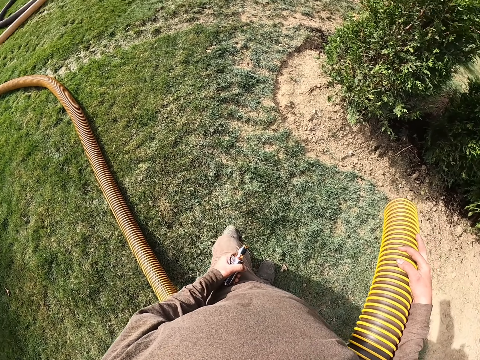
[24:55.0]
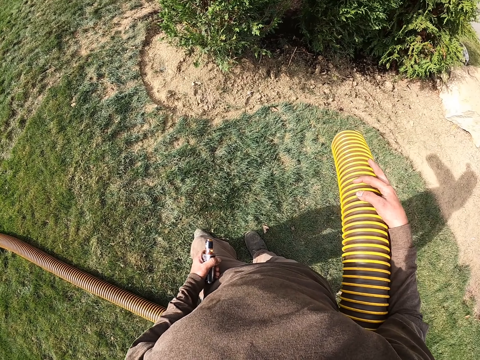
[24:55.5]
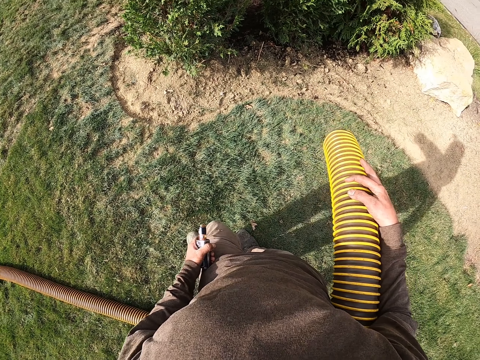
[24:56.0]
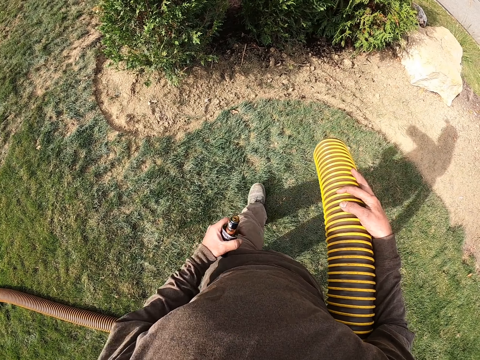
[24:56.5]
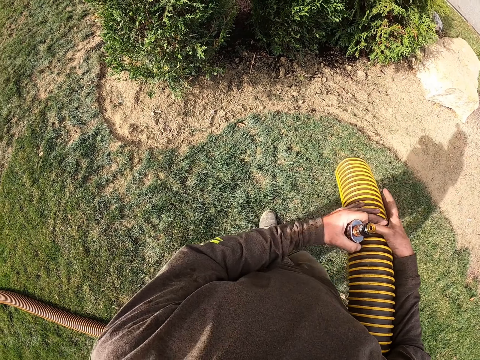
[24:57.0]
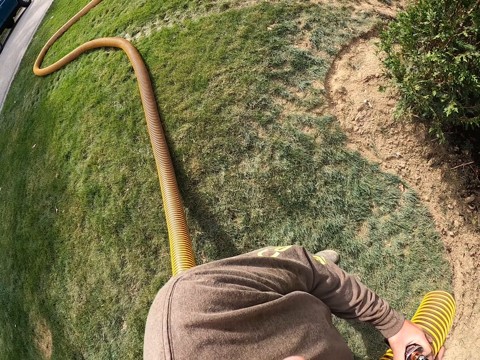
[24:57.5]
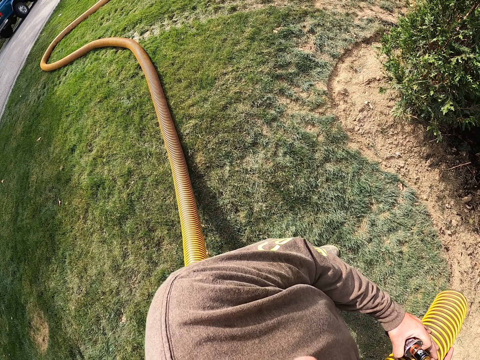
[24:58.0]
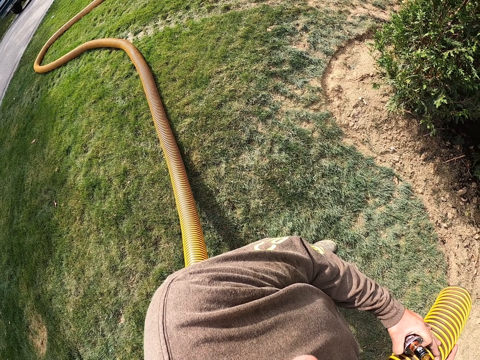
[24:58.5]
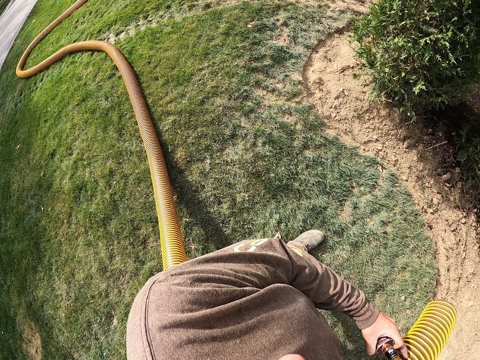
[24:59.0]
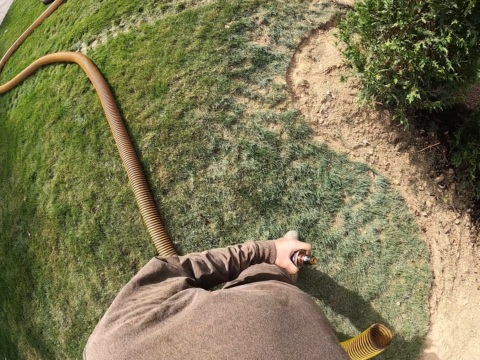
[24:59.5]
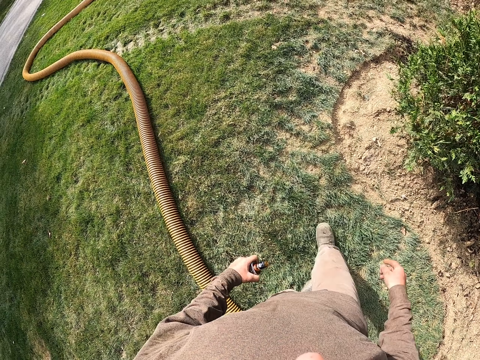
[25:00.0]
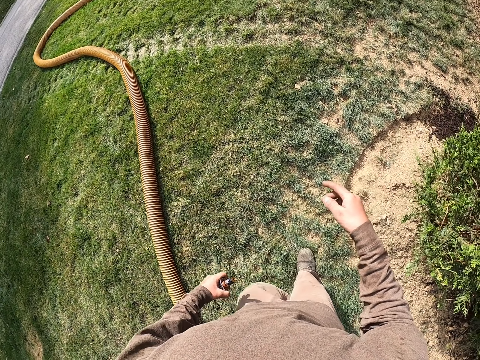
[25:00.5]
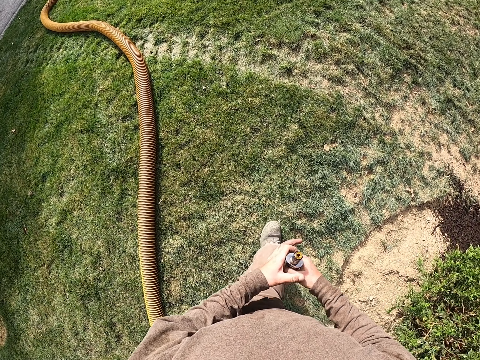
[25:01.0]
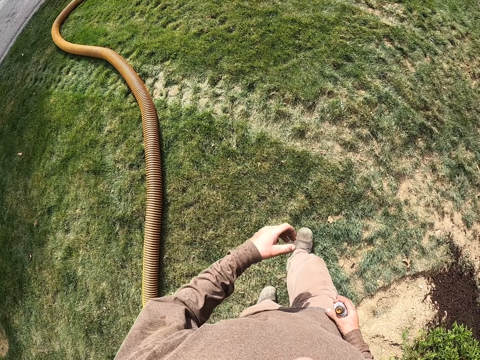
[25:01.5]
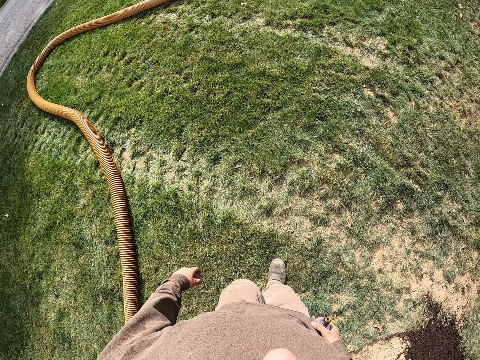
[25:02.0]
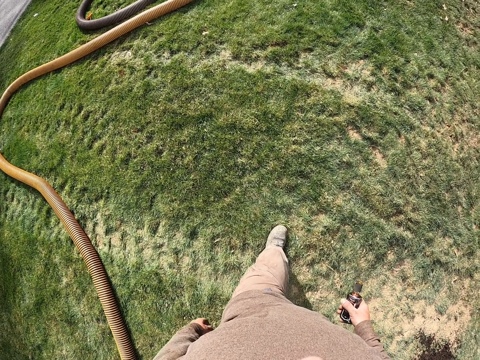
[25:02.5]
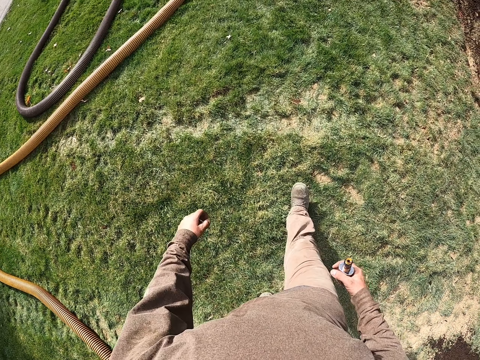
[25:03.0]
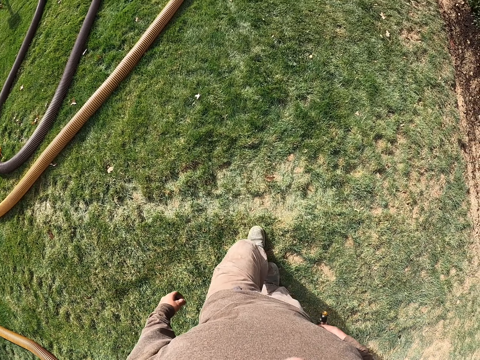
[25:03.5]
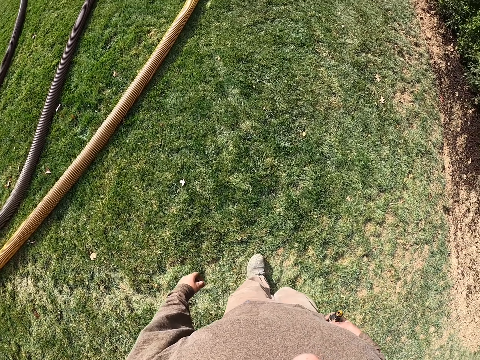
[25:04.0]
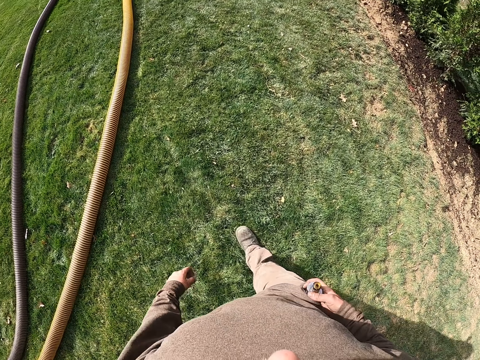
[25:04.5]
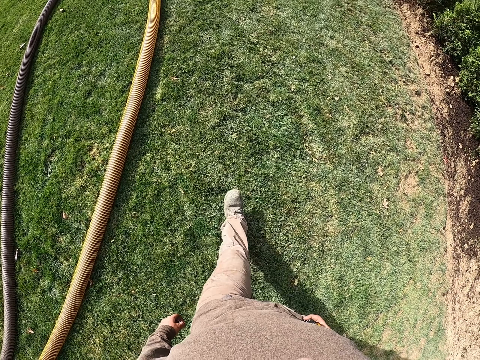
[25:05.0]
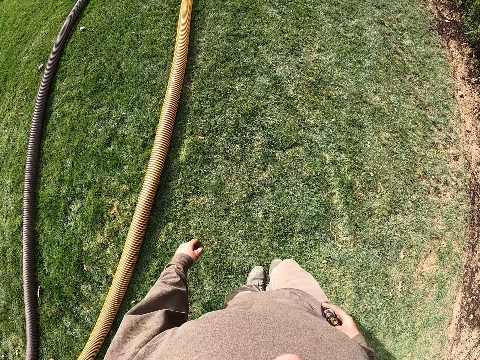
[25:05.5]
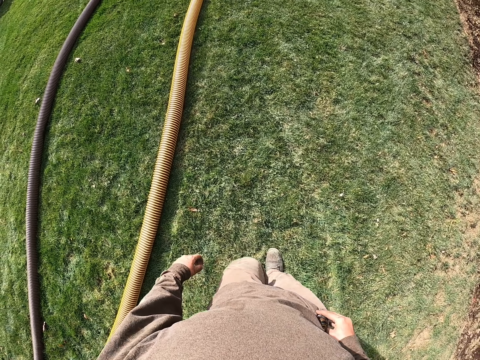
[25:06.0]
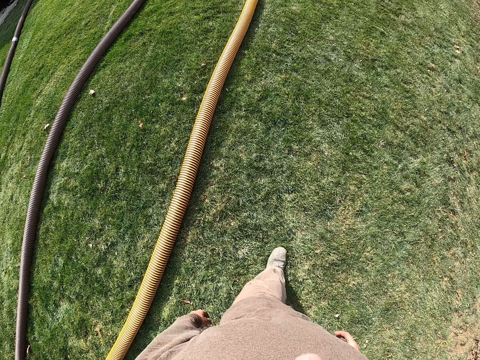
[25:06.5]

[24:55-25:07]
The camera wearer looks around. They move towards the flower. They look at the manure suction pipe. They drop the pipe. They walk on the field. They place the bottle in the right hand with the left hand. They walk on the field.

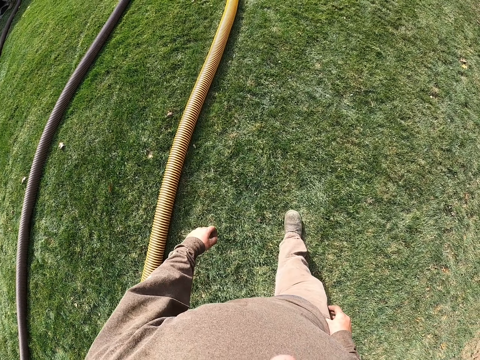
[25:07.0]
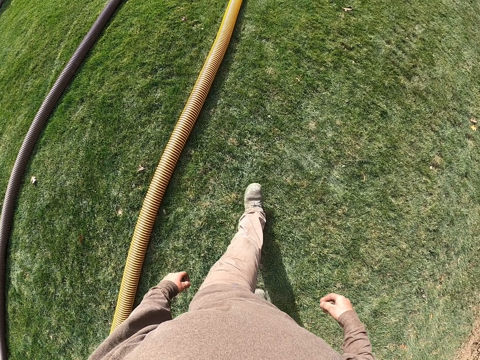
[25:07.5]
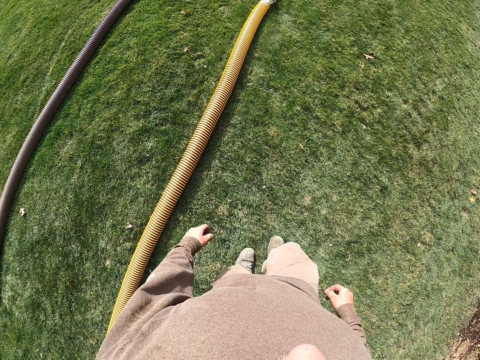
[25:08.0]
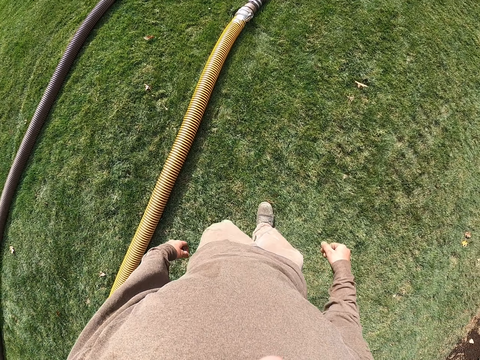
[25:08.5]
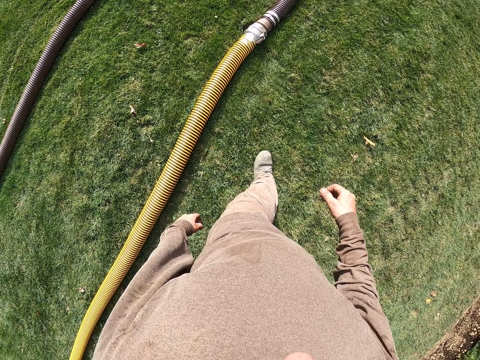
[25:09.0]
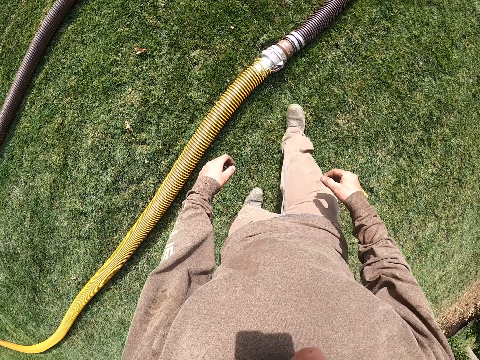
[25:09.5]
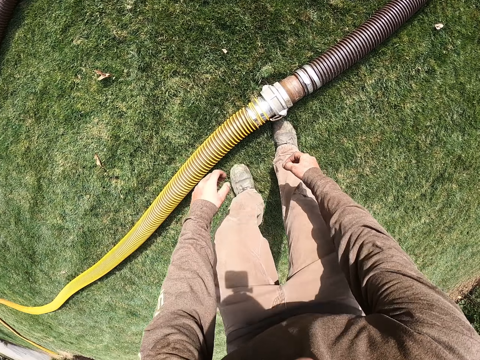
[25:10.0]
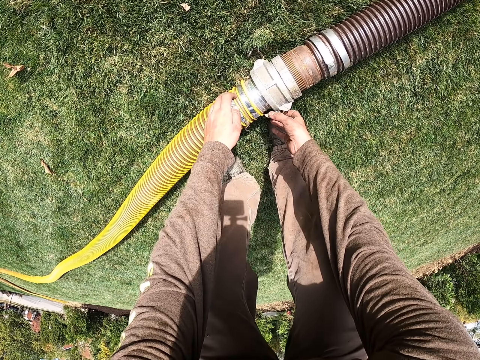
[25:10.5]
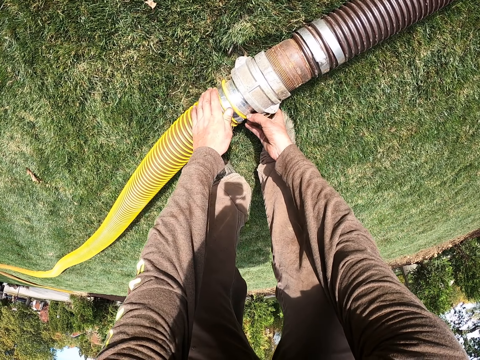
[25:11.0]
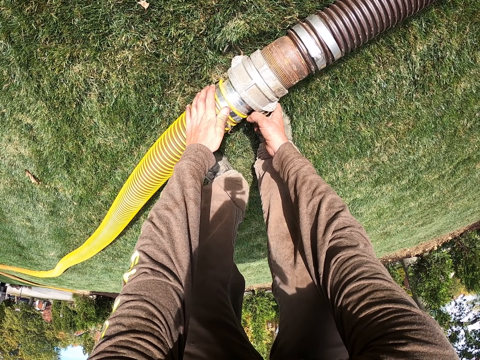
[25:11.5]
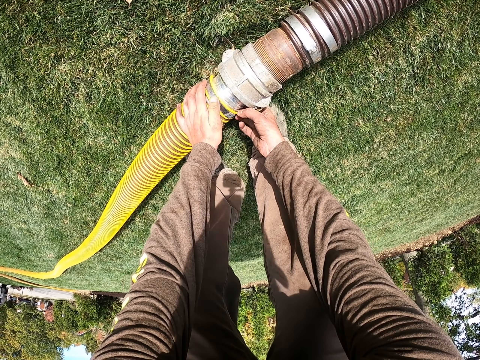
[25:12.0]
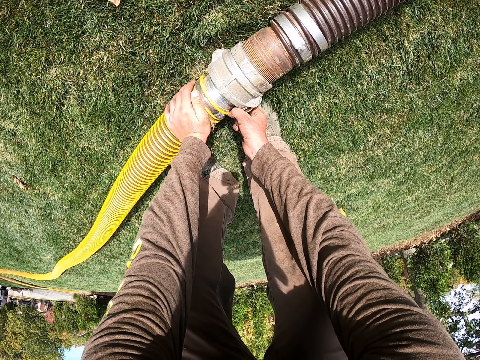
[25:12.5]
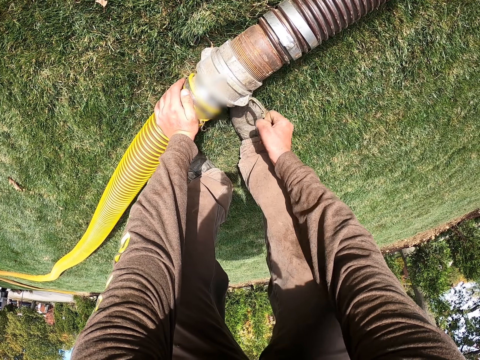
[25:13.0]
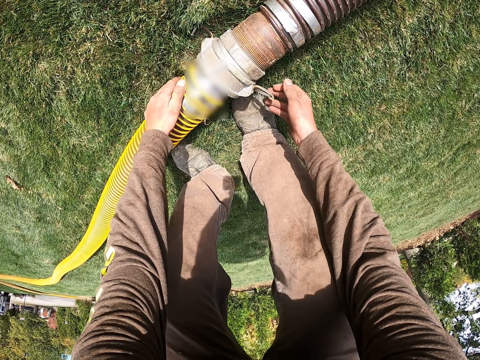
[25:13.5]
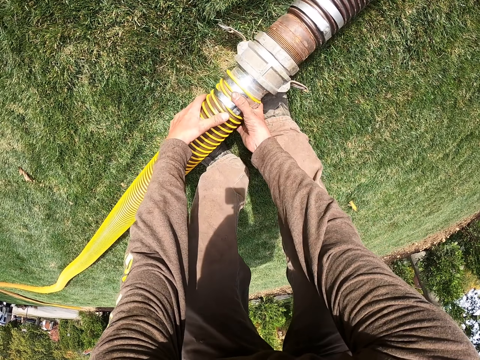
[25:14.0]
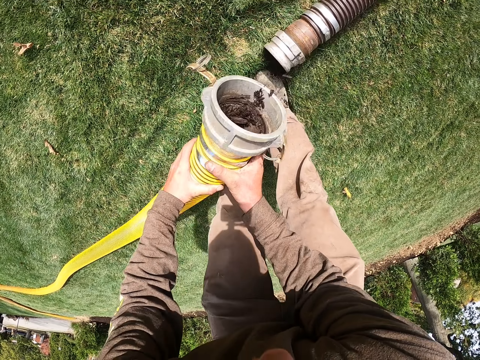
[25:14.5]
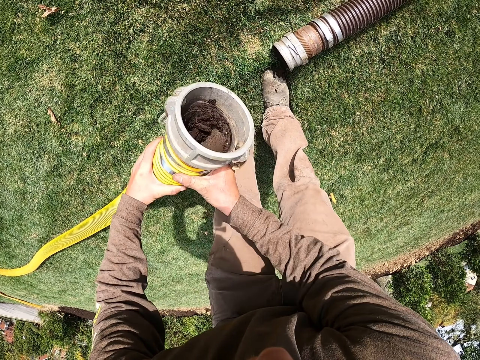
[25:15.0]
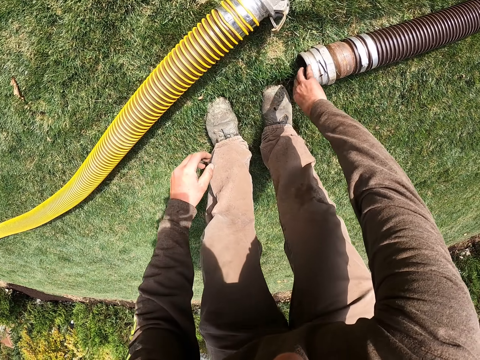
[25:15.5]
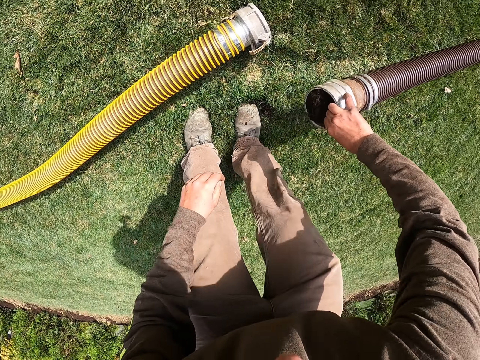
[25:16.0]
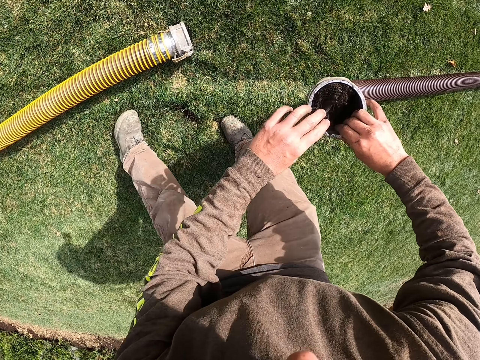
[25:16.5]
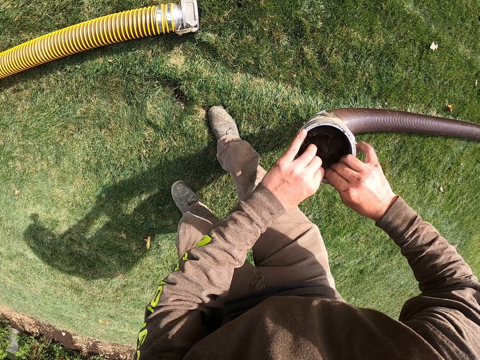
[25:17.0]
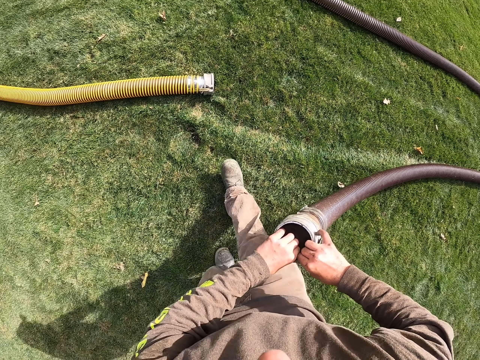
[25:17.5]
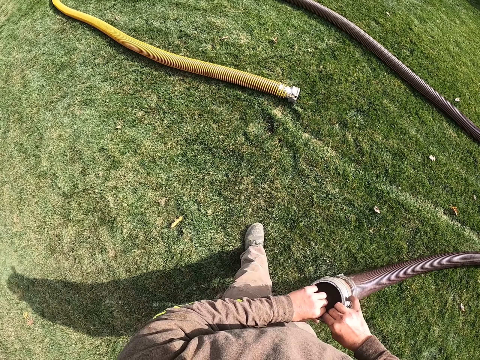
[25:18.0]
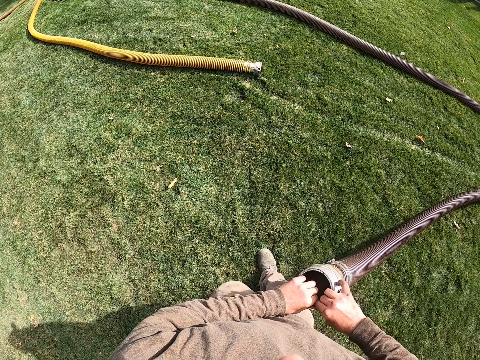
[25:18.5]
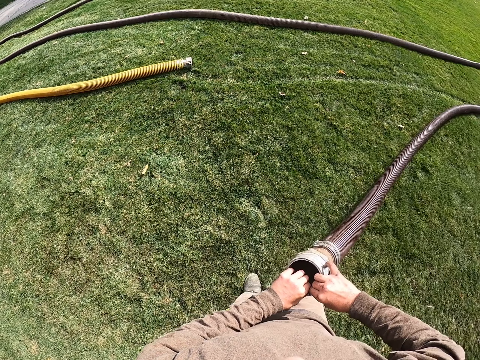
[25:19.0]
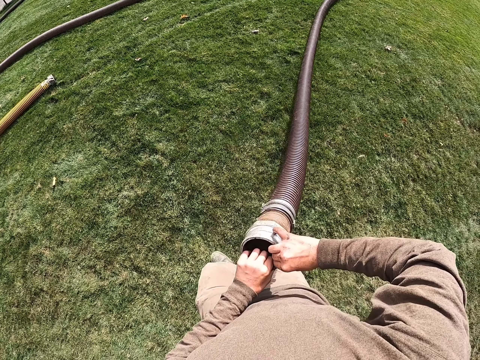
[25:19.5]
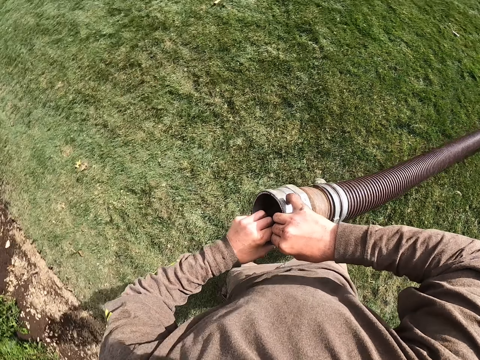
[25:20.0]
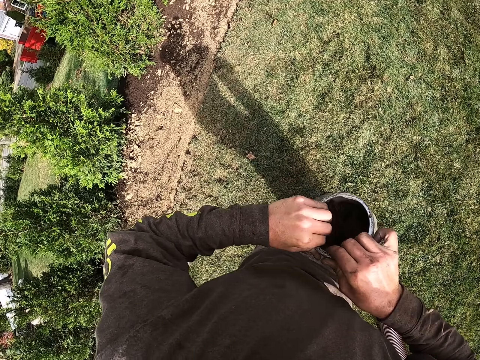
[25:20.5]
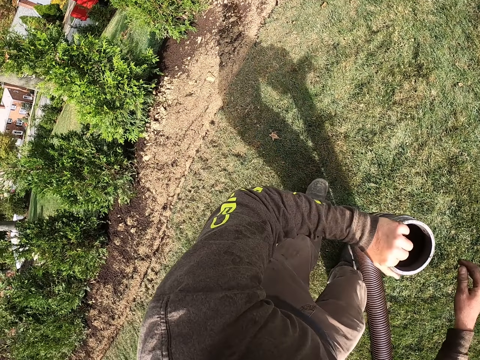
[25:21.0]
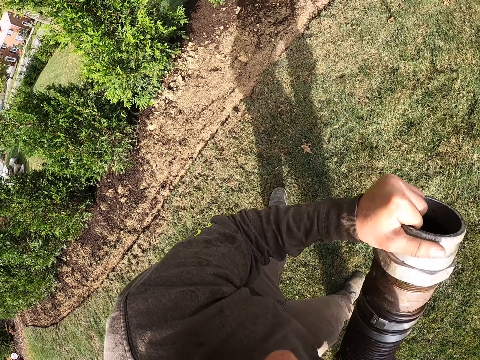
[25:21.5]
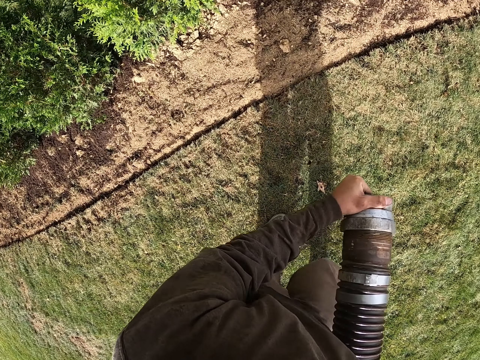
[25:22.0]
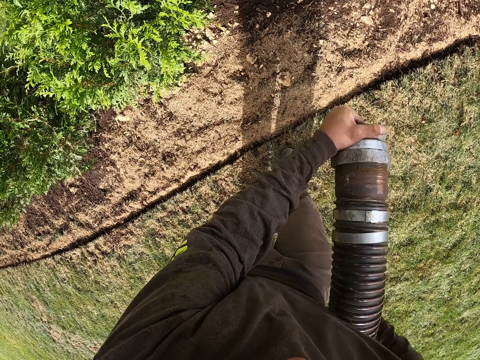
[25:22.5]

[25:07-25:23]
The camera wearer puts the bottle in the pocket and walks towards the pipe. They move both hands. They bend down and touch the pipe. They disconnect the manure suction pipe with both hands. They lift the pipe. They drop the manure suction pipe on the grass. They pick the manure suction pipe on the grass with the right hand. They hold the manure suction pipe with both hands. They move backwards. They pull the manure suction pipe with both hands. They move towards the flower.
